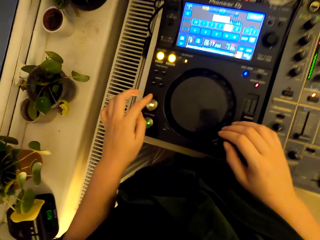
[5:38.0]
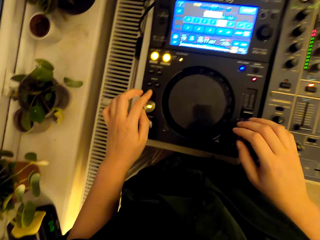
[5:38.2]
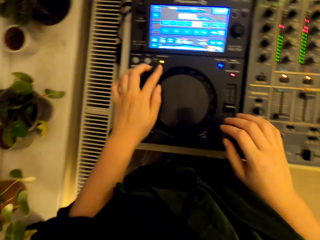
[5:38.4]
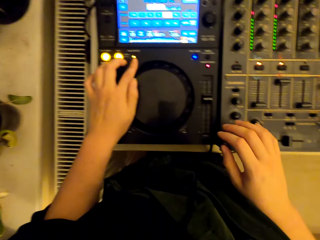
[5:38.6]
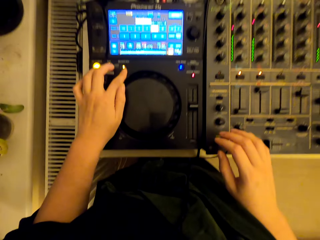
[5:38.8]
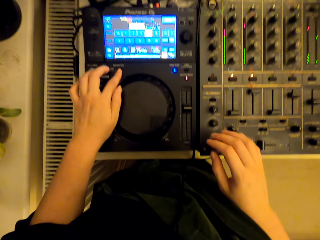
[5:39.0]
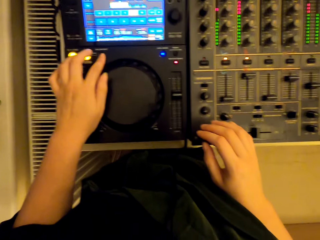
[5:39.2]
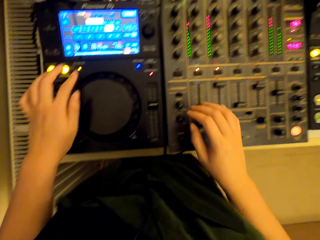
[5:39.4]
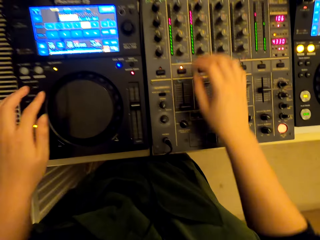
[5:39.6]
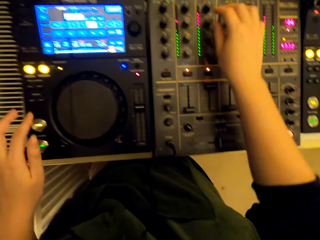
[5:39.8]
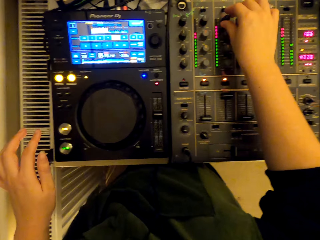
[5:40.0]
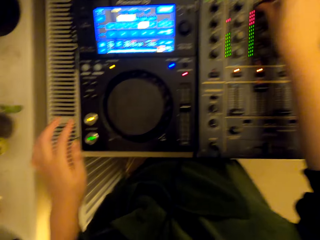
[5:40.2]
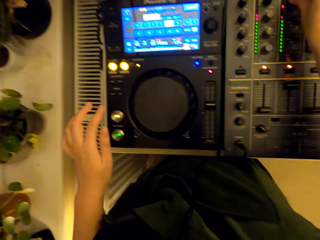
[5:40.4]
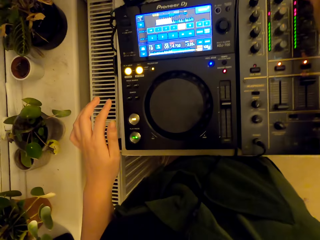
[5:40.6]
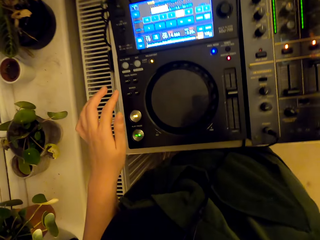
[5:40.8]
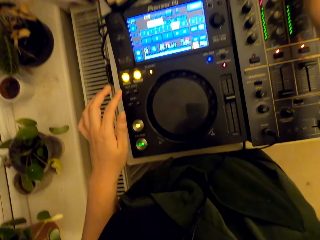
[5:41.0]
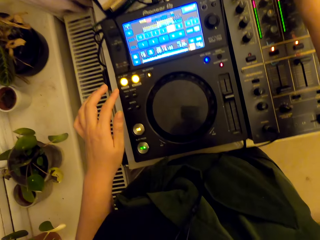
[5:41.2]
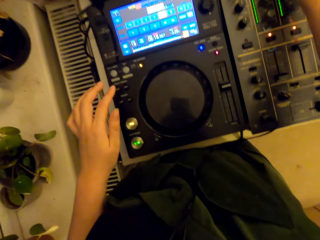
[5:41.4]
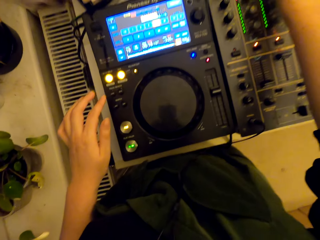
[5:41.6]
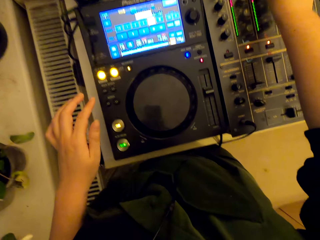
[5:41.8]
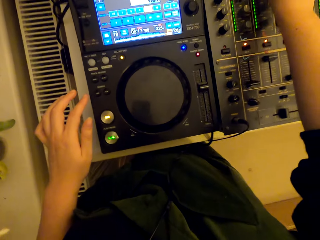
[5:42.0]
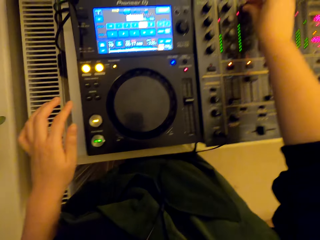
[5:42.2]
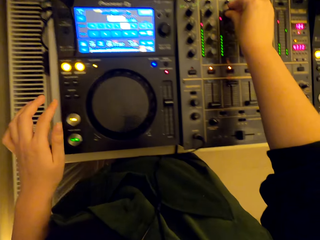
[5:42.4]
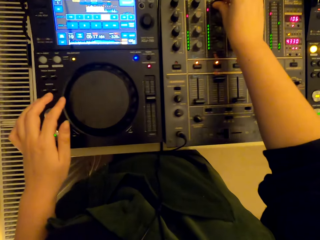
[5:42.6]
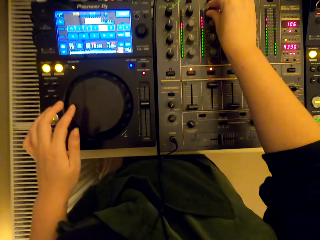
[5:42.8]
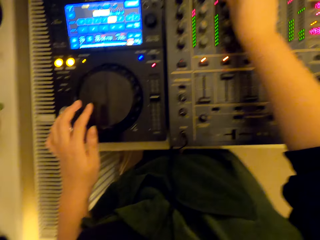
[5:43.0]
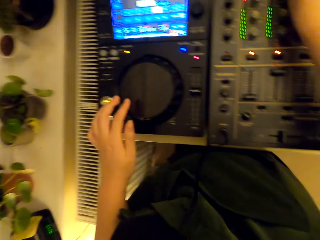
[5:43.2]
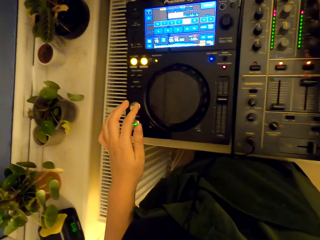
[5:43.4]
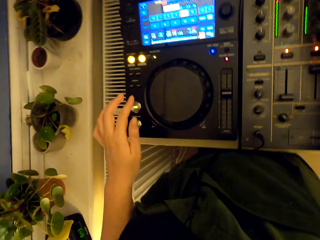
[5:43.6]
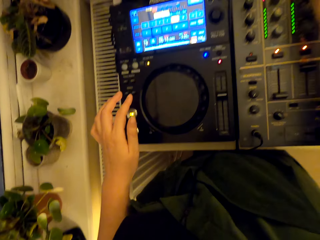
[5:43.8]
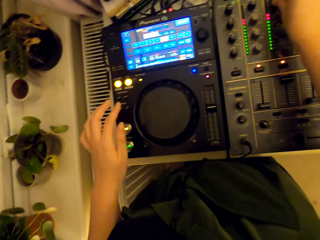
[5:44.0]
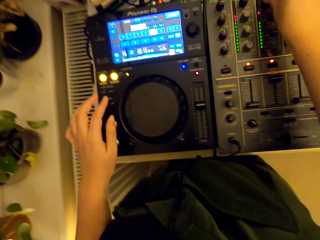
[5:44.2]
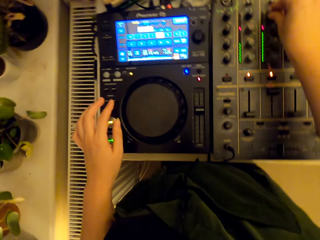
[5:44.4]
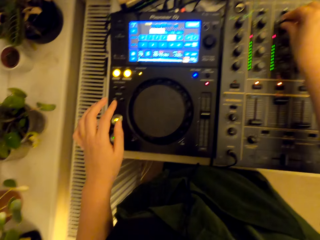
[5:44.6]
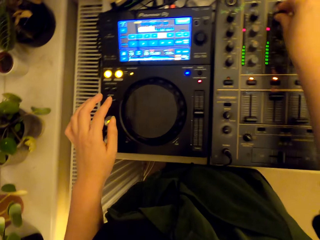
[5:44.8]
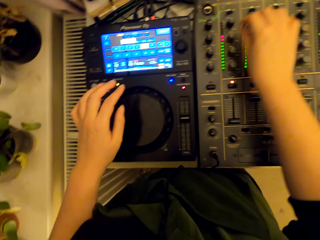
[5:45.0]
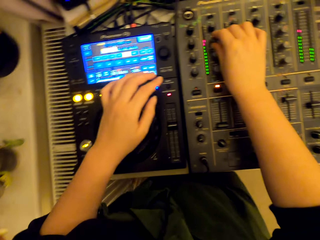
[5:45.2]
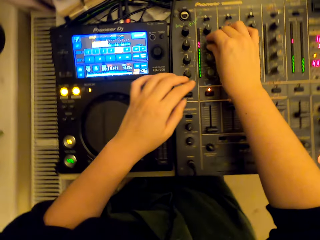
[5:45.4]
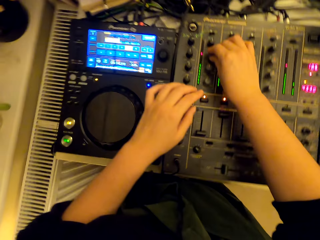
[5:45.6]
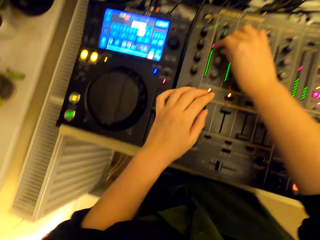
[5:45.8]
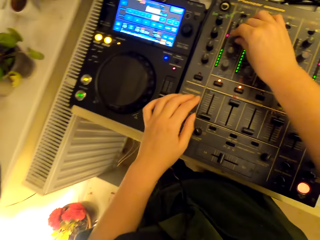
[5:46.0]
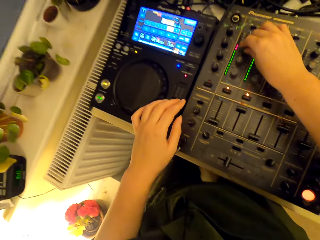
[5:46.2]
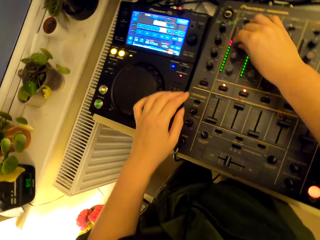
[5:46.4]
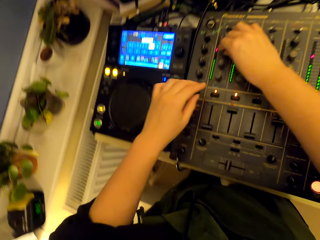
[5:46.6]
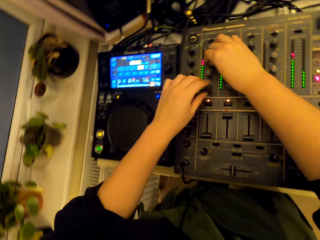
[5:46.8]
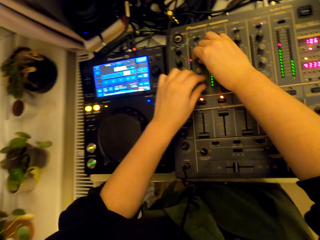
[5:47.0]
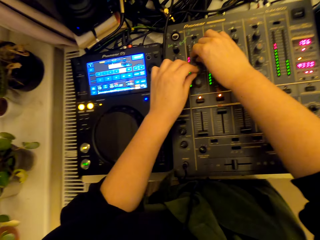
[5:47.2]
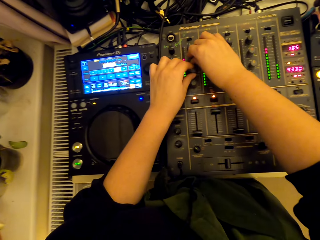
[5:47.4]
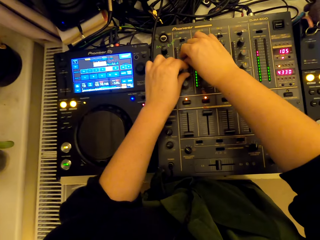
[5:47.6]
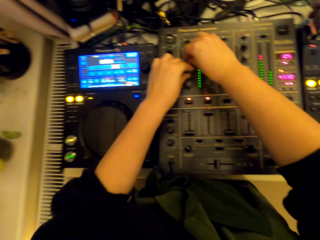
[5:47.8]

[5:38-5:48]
The camera wearer uses the turntable mixer.

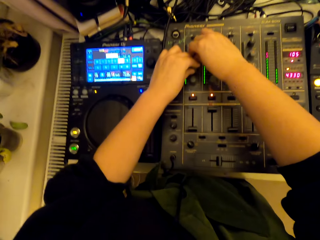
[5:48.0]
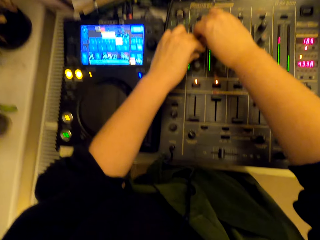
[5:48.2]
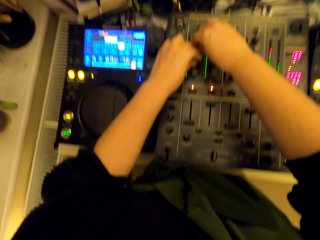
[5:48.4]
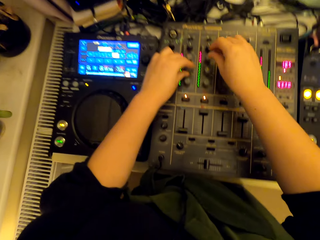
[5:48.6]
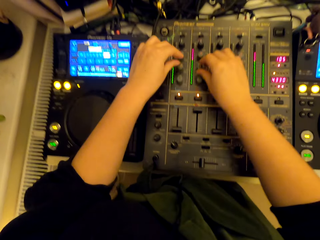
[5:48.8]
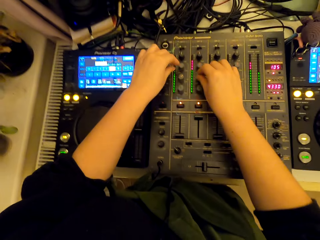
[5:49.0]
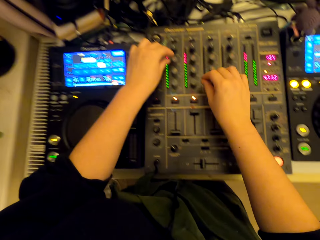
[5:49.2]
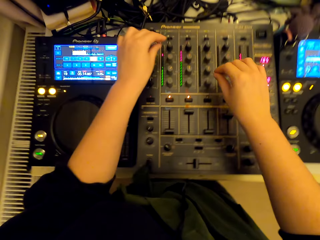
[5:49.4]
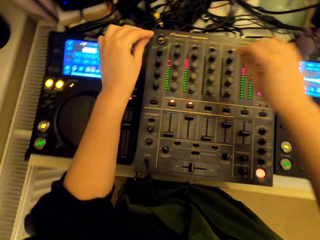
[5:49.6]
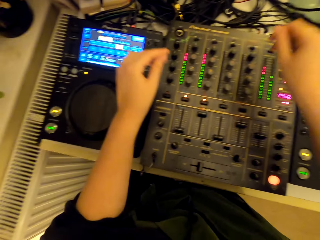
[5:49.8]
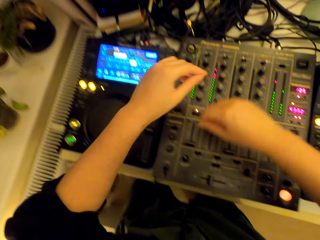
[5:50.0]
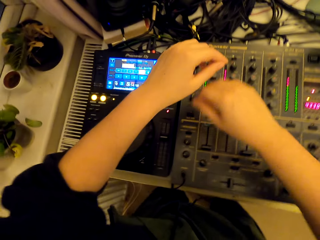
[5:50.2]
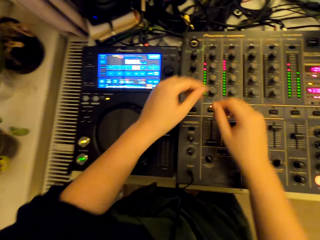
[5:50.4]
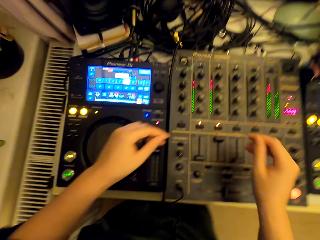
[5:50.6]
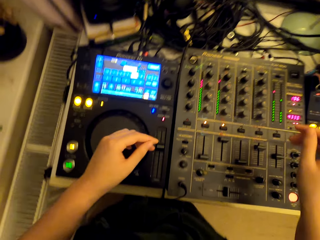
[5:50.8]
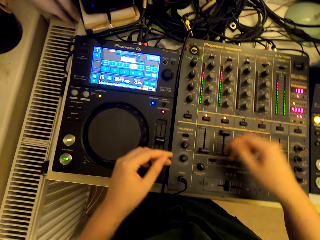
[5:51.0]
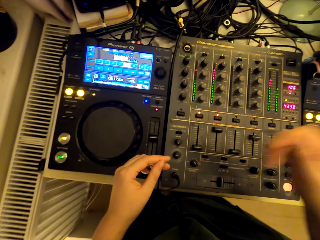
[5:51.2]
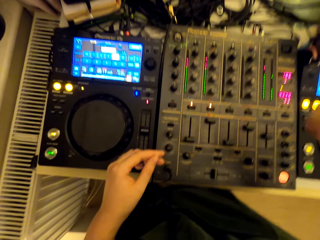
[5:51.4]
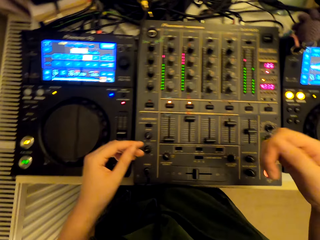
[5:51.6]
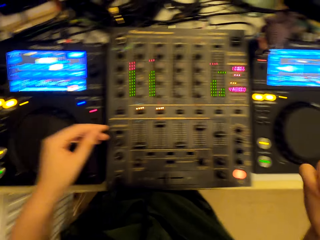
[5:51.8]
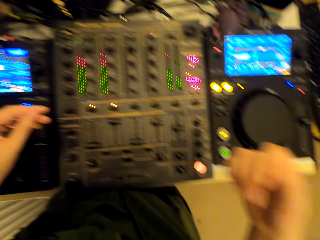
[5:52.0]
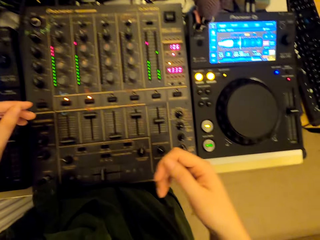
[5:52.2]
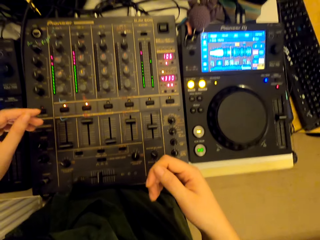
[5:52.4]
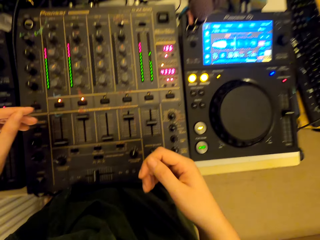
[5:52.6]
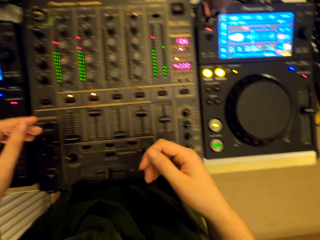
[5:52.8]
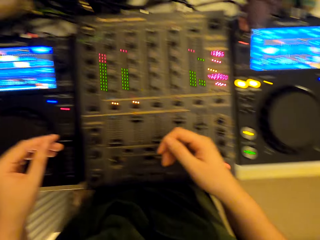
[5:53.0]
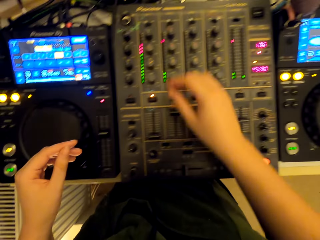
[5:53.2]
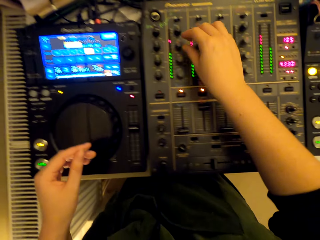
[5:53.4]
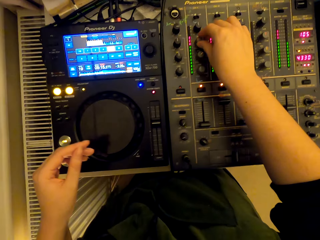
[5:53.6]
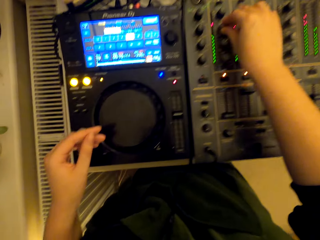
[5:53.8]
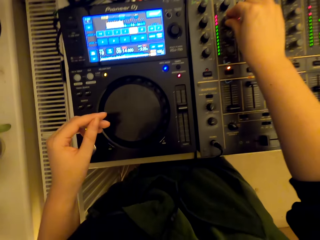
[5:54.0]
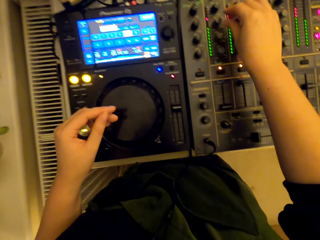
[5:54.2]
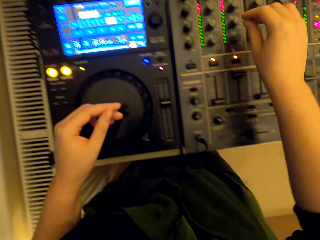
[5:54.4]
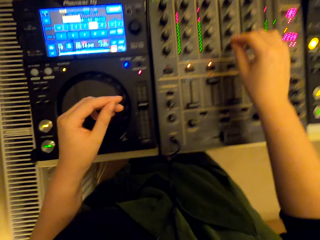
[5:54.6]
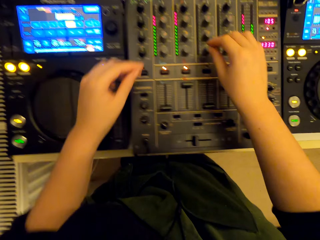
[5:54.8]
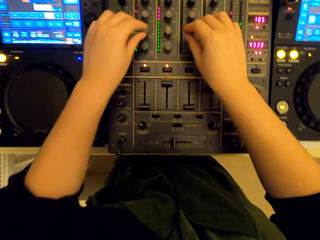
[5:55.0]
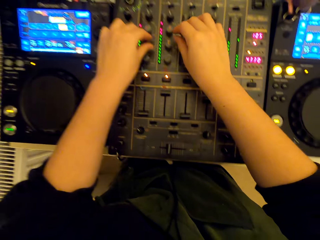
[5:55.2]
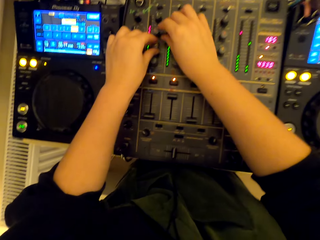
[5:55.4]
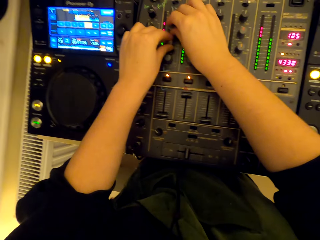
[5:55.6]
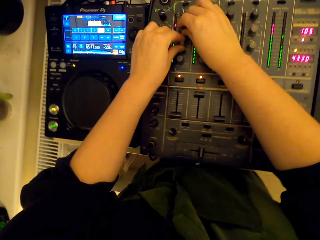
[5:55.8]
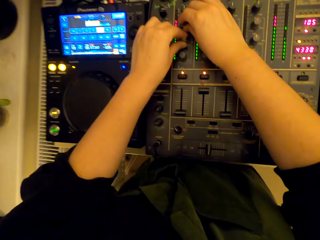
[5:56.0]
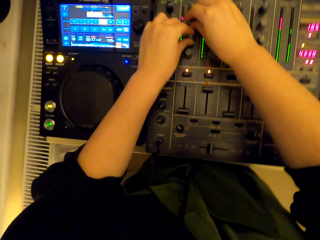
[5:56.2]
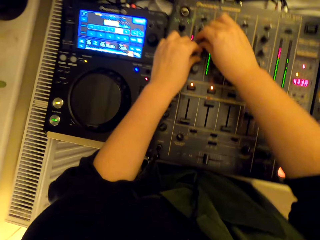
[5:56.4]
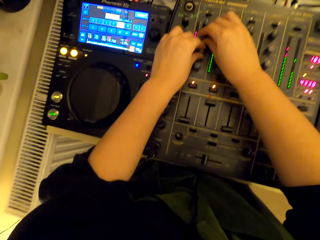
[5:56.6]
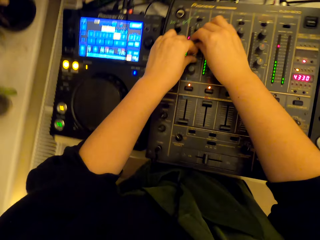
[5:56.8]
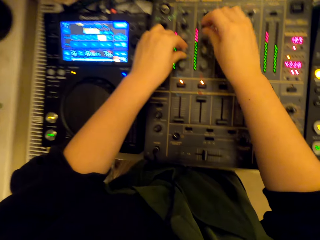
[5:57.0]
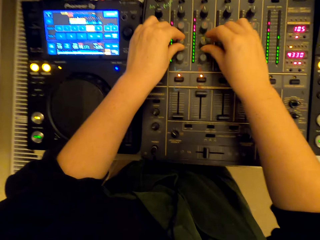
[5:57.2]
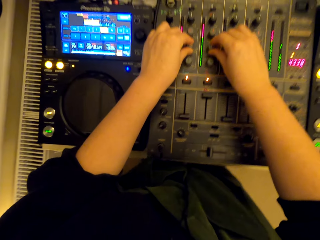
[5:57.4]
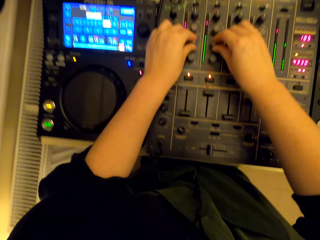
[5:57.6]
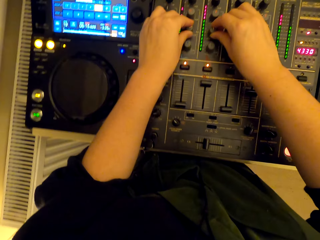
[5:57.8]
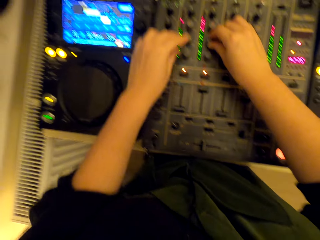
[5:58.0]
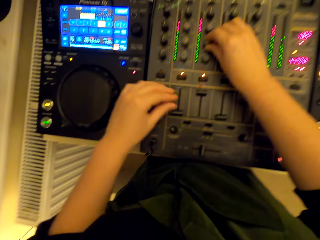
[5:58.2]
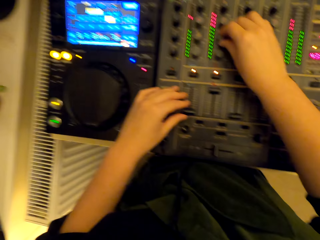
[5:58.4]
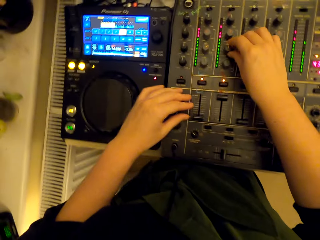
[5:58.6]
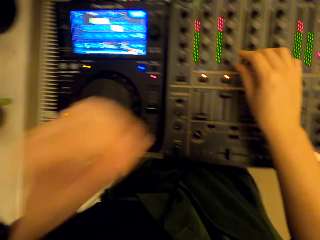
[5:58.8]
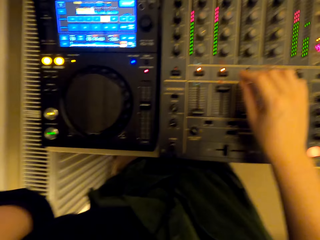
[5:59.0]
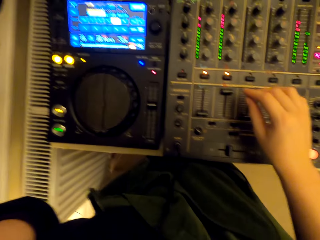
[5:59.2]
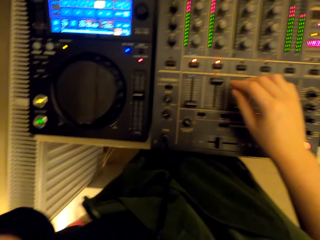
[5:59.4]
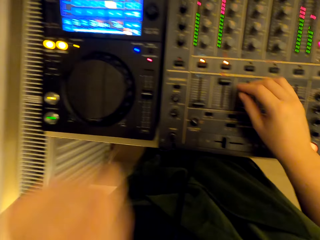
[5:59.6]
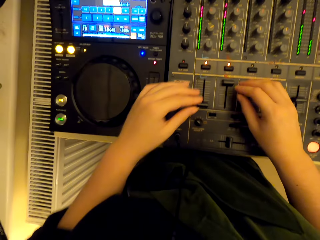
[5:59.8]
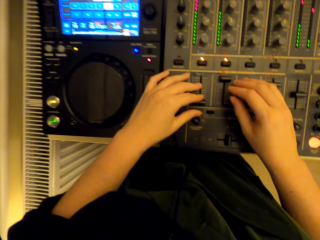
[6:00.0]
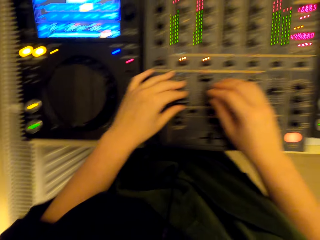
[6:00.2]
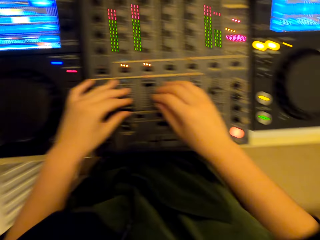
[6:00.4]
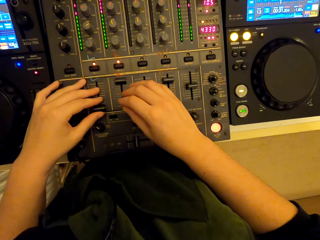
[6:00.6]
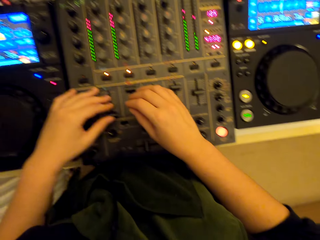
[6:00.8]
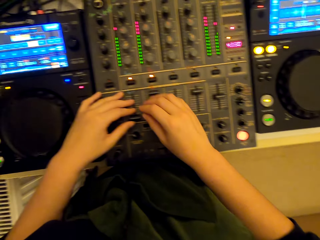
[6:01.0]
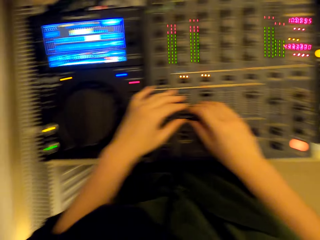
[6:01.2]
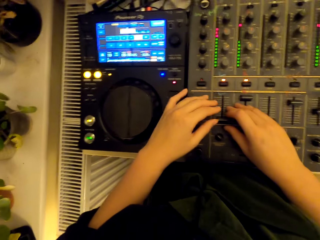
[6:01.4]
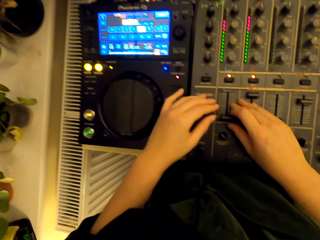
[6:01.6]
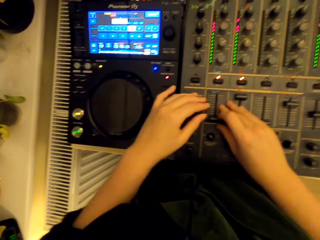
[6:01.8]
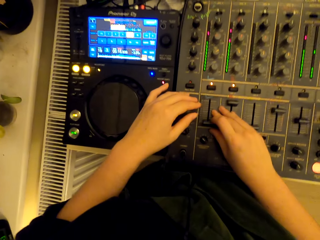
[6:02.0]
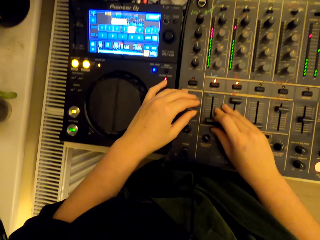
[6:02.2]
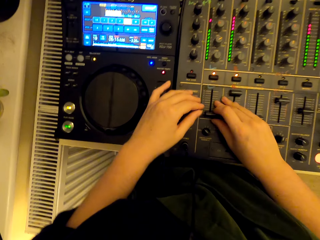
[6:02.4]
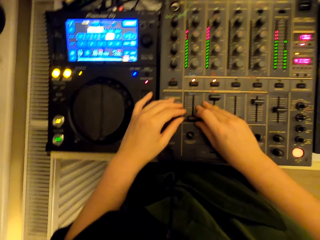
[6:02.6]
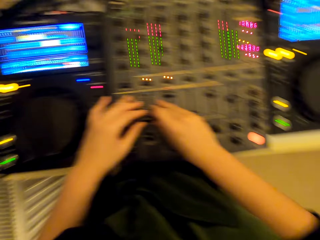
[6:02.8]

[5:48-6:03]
The camera wearer dances to the music beat. They use the turntable mixer.
